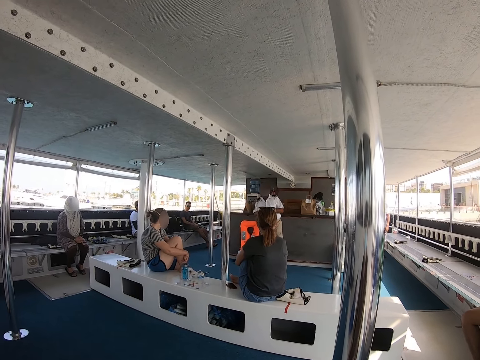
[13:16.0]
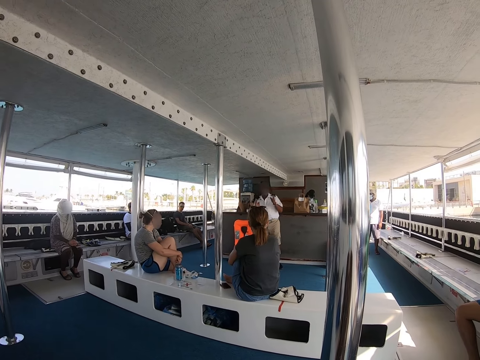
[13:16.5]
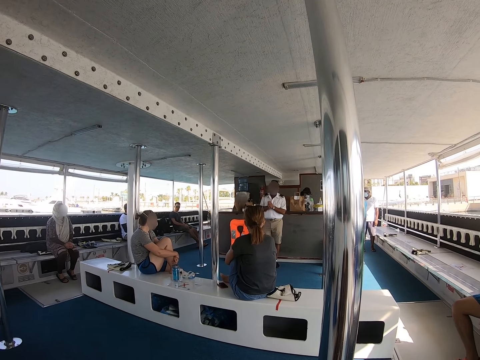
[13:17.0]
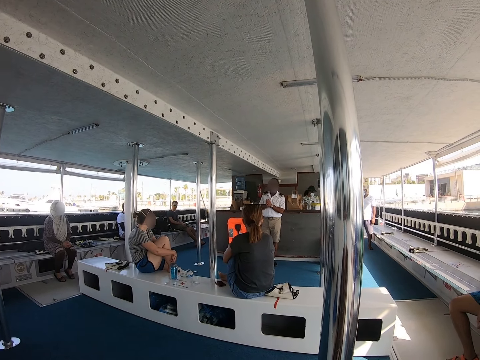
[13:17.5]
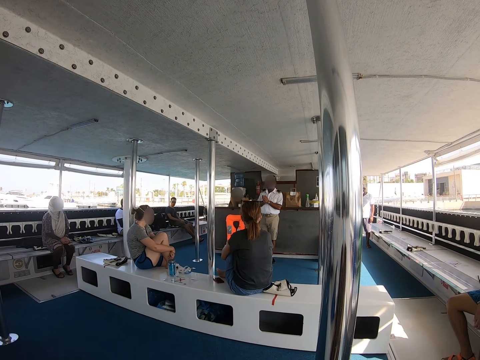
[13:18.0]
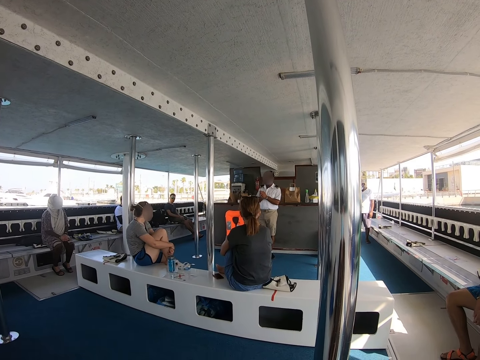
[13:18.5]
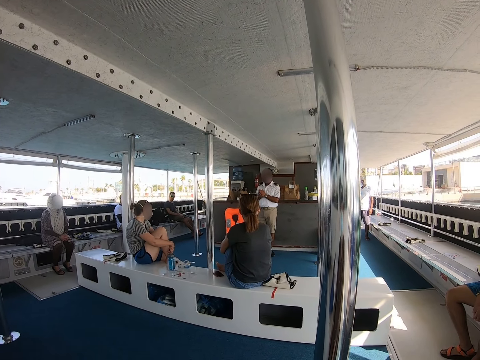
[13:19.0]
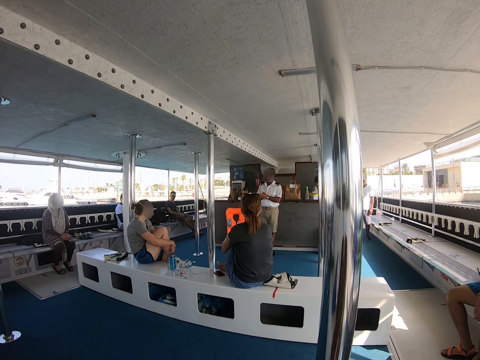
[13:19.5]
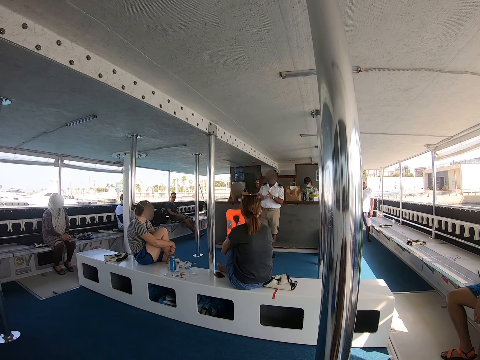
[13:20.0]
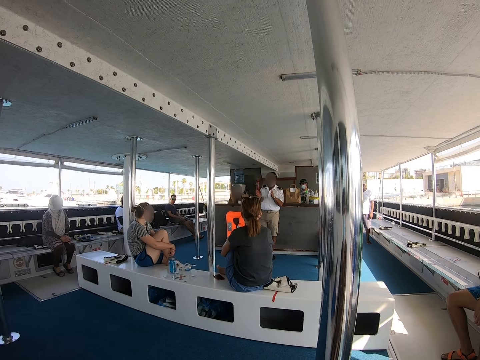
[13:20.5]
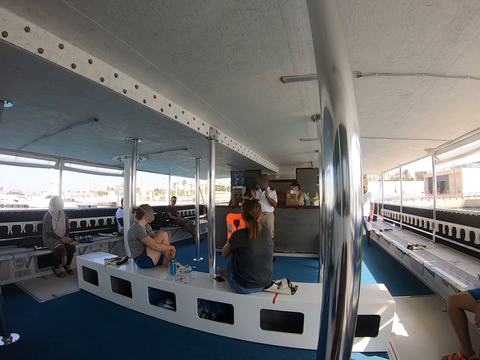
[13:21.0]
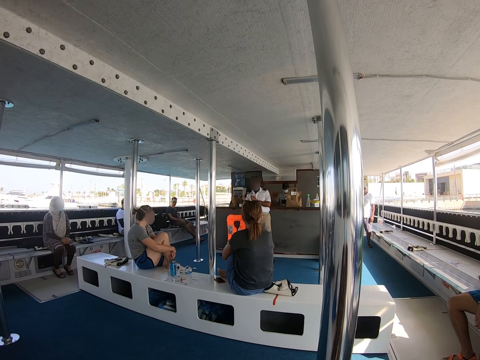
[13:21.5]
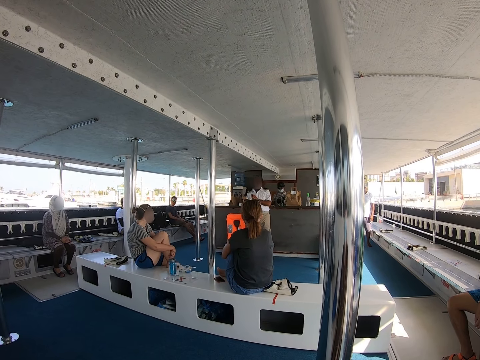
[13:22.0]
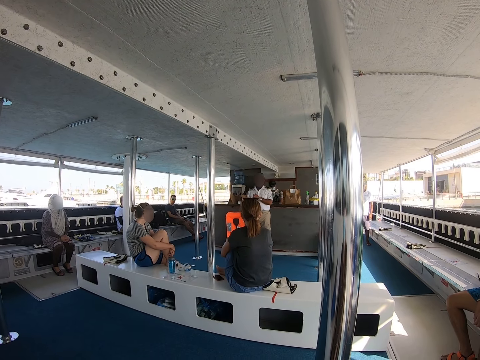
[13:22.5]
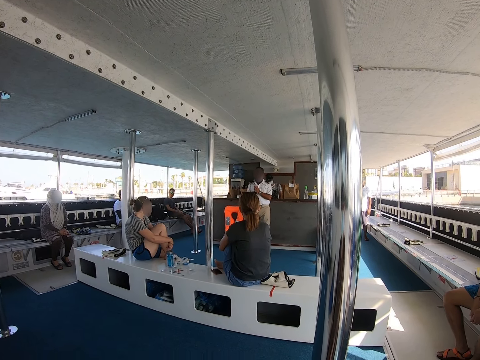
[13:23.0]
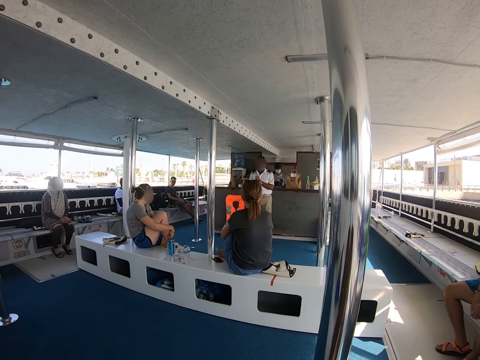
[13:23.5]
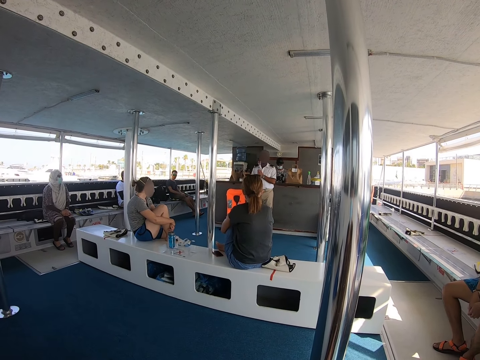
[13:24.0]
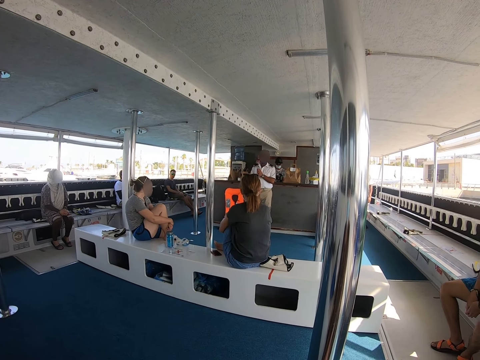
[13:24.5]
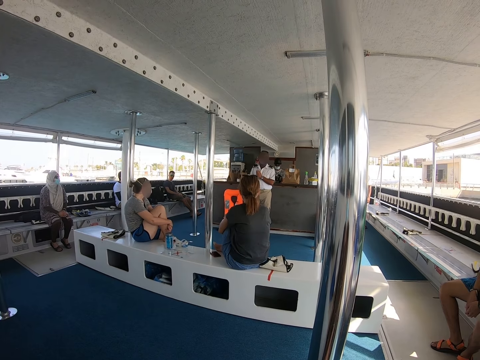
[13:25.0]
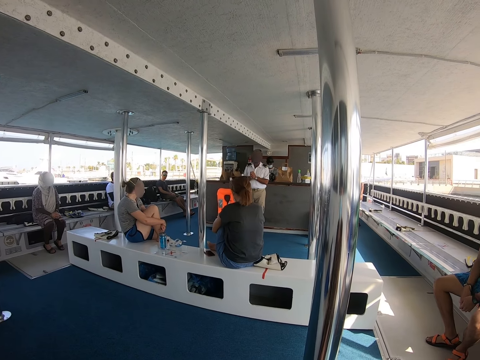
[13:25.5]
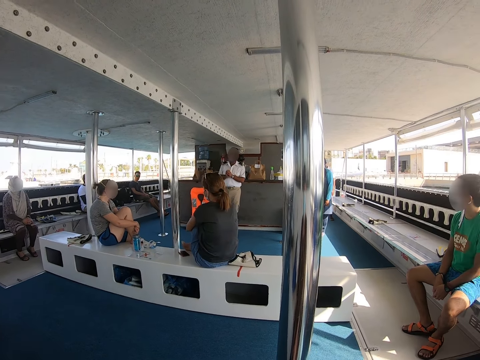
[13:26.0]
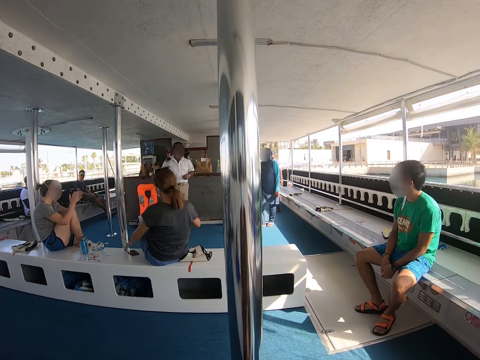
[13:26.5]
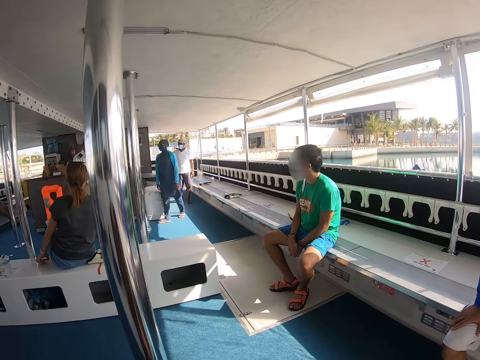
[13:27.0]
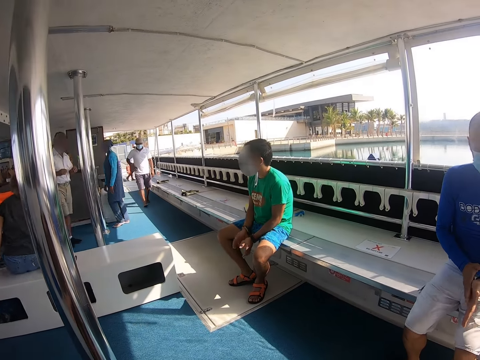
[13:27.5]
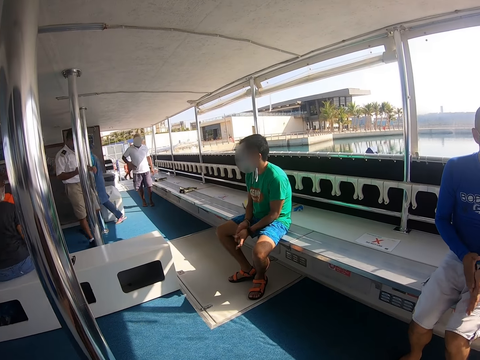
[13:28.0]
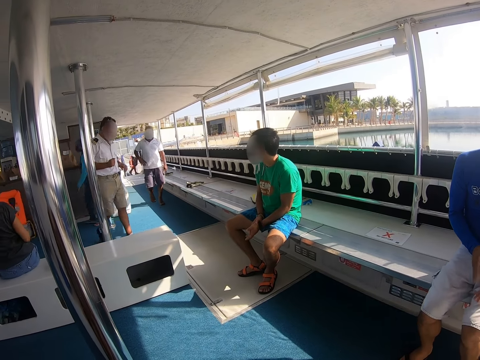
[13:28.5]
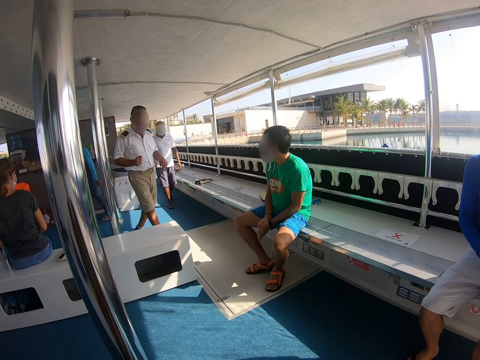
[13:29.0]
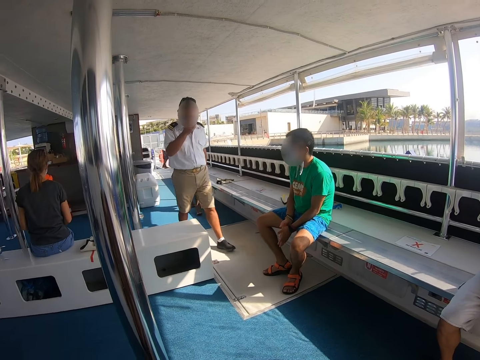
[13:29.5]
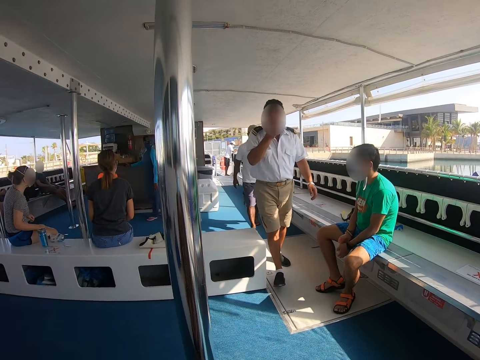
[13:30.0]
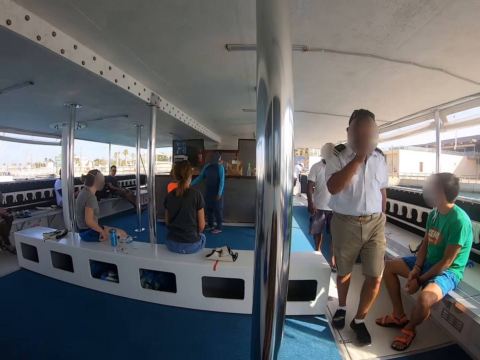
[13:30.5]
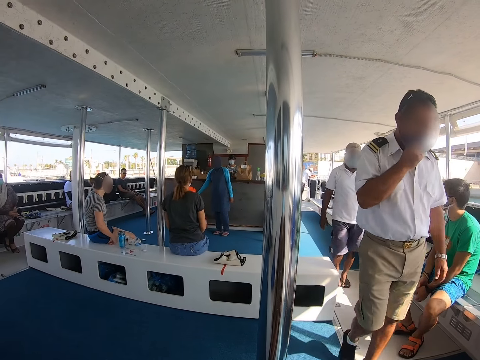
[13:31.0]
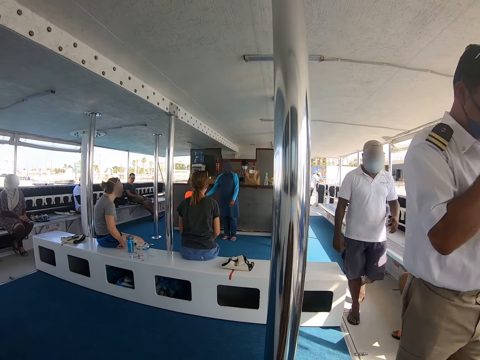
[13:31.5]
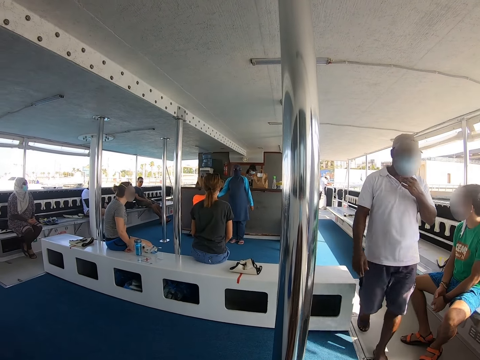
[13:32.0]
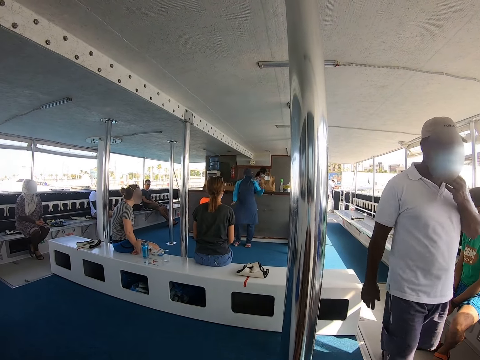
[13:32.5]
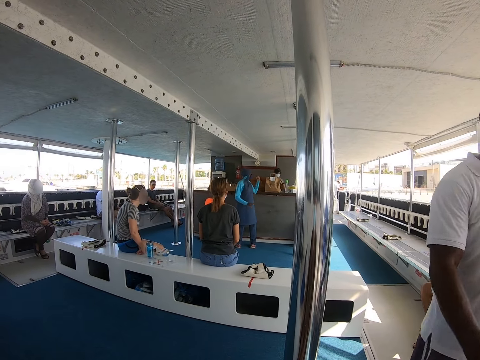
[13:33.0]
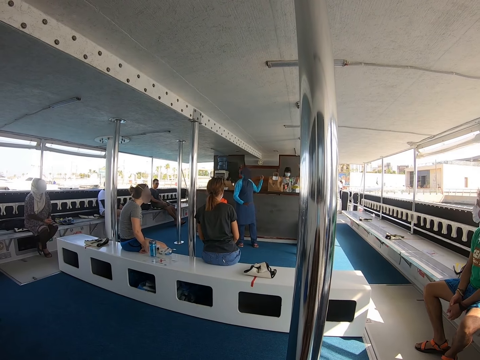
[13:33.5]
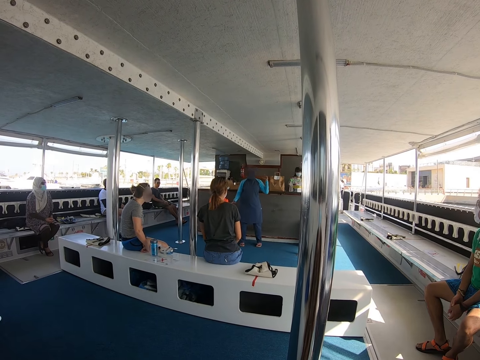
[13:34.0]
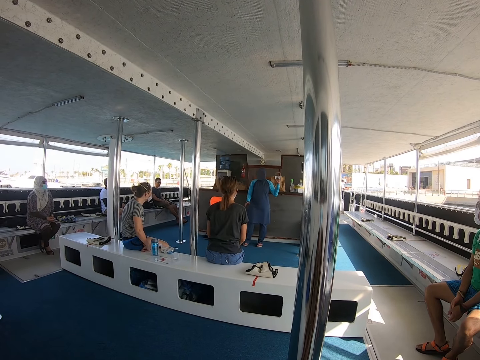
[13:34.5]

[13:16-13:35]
A man claps hands. The camera wearer looks around. A captain walks around in the ferry. Another man claps hands. The first man walks towards the camera wearer. A woman moves around.

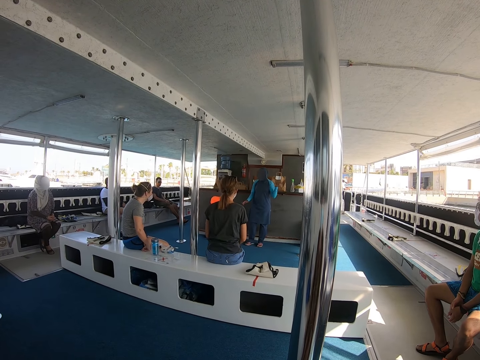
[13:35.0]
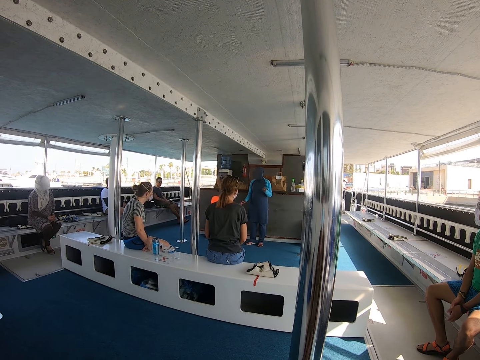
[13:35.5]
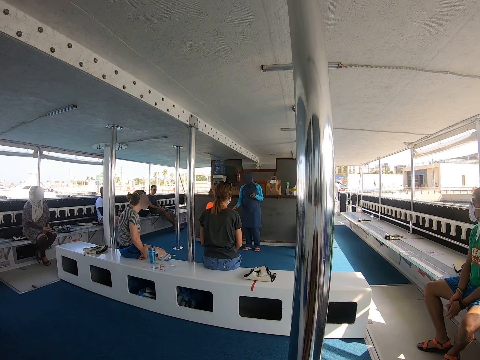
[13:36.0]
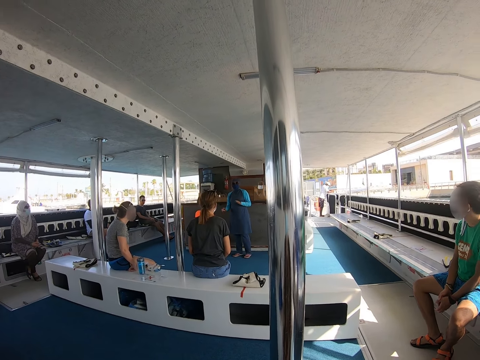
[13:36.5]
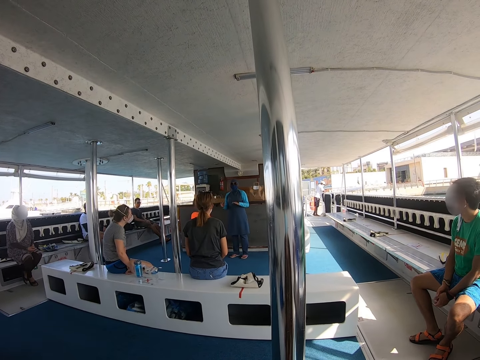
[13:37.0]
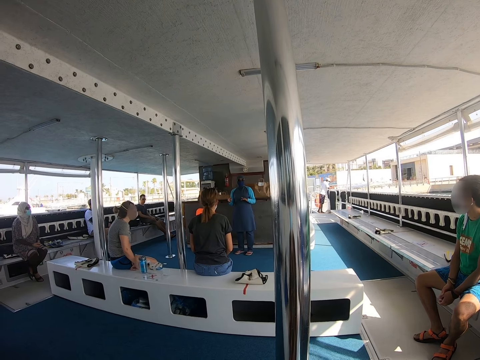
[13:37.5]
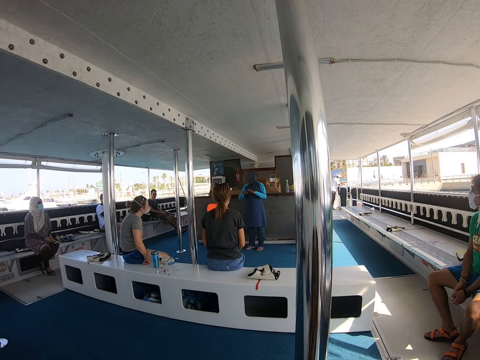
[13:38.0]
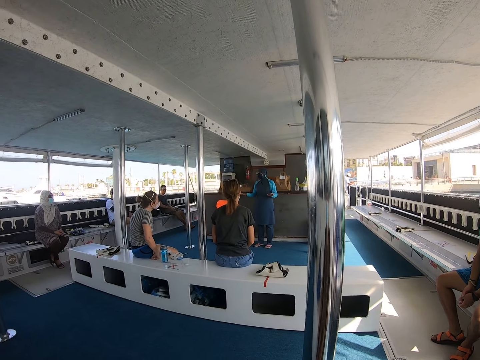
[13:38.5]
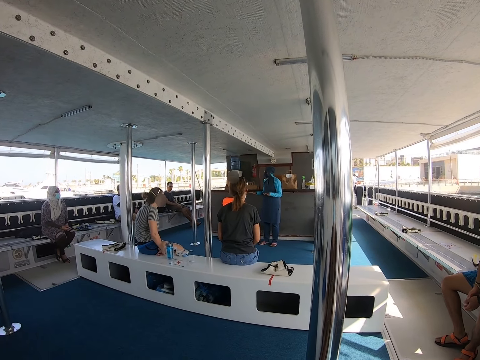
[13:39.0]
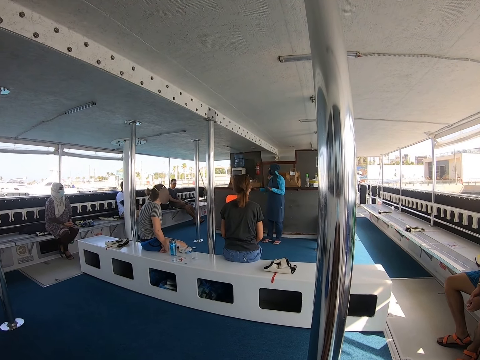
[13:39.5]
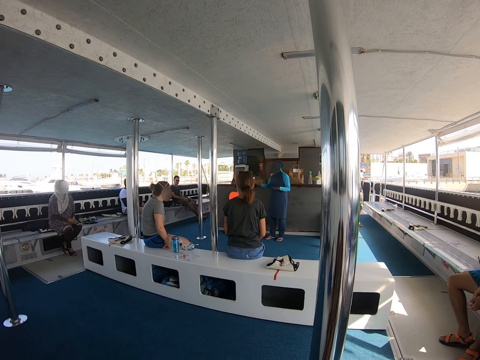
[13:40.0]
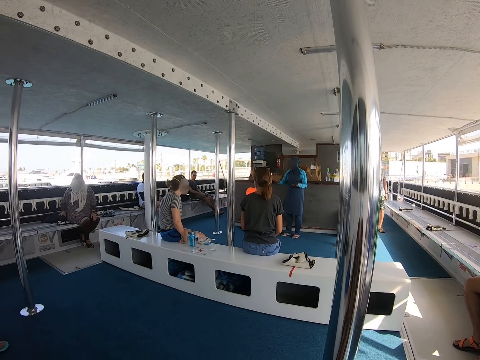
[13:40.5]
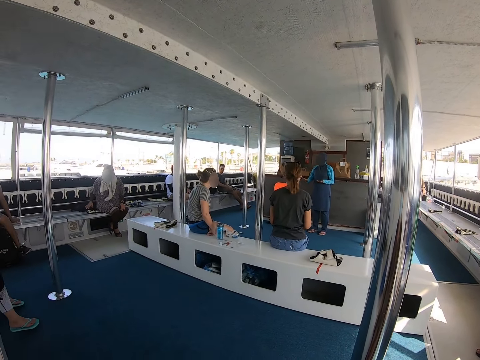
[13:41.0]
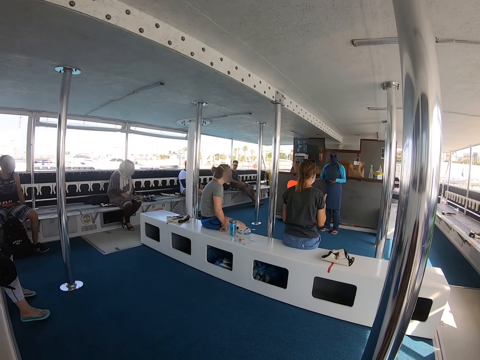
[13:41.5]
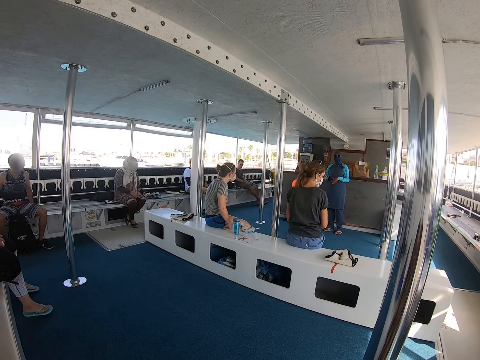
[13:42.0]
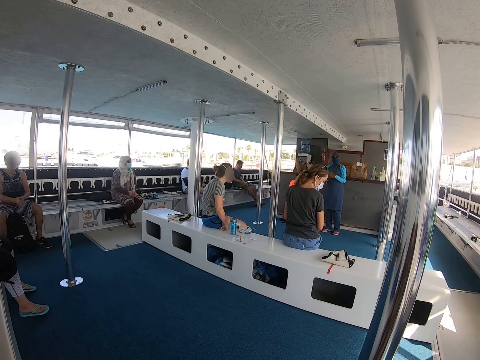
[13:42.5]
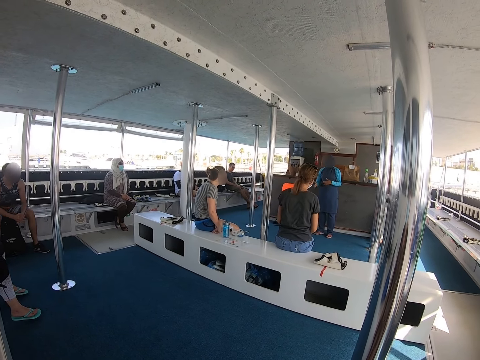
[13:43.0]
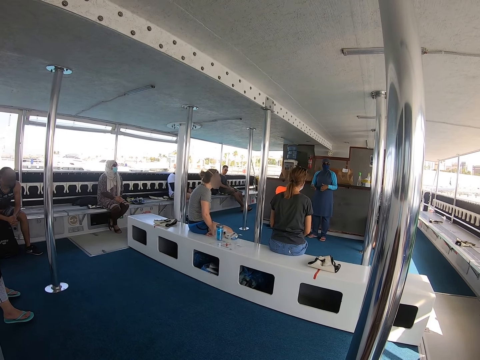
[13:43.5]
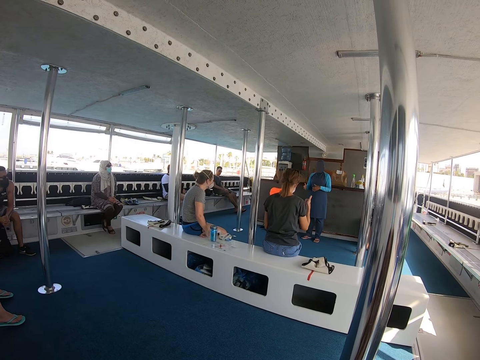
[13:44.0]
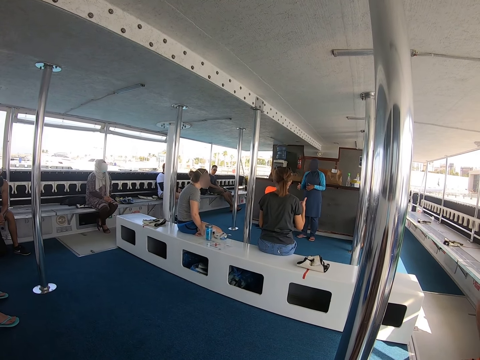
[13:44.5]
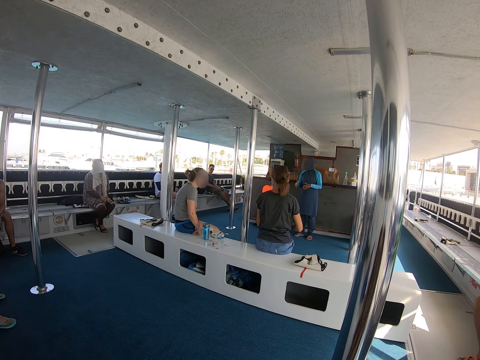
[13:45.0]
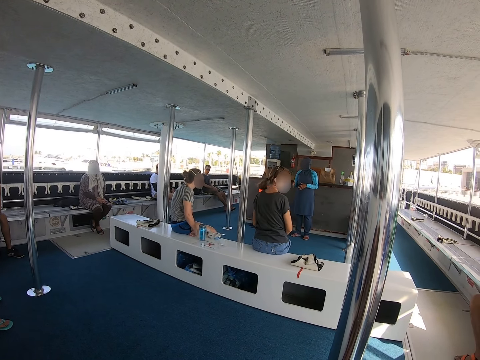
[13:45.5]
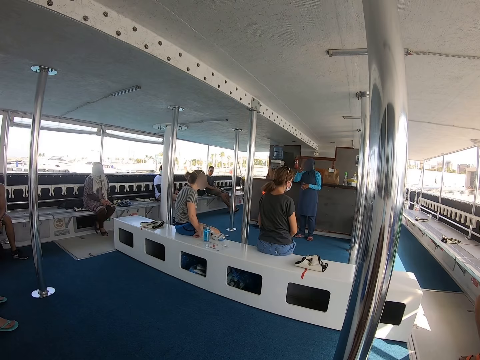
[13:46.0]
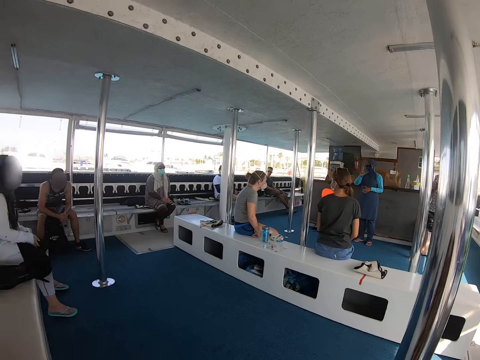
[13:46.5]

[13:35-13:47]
A woman raises a hand.
